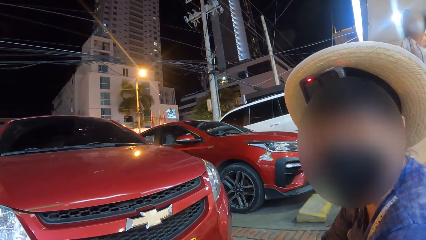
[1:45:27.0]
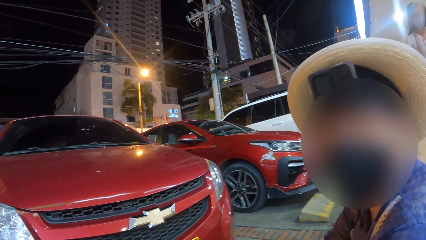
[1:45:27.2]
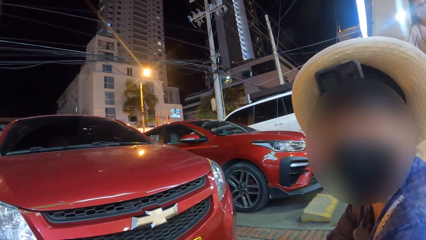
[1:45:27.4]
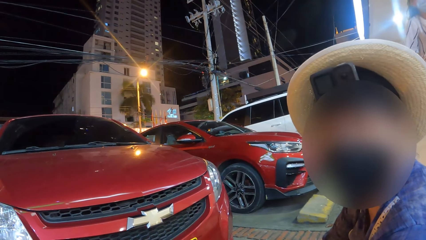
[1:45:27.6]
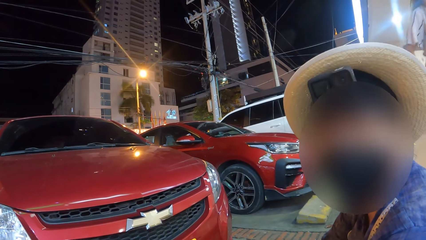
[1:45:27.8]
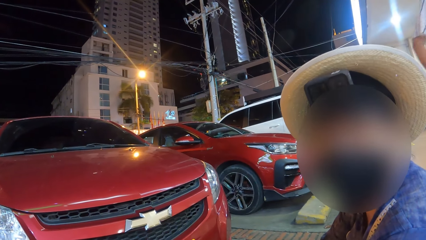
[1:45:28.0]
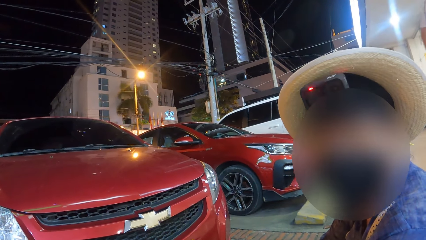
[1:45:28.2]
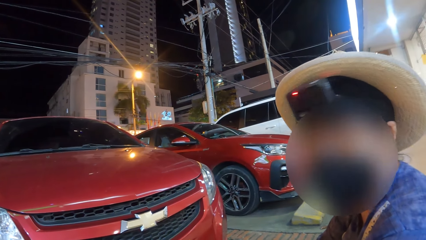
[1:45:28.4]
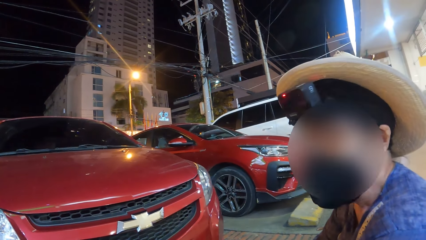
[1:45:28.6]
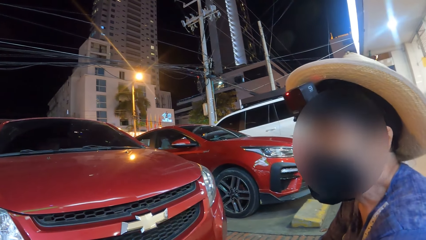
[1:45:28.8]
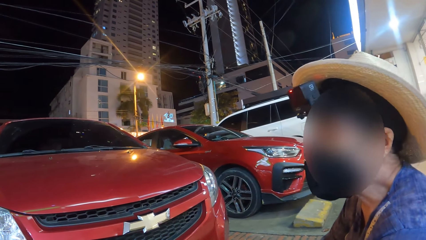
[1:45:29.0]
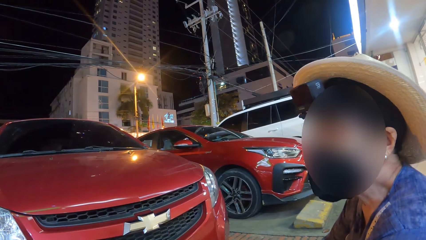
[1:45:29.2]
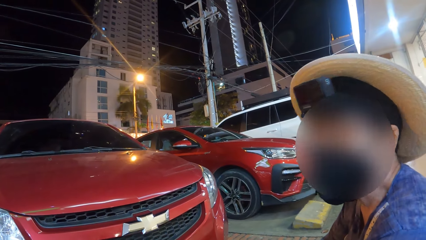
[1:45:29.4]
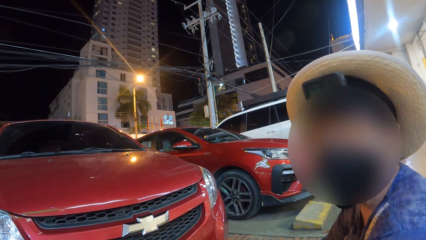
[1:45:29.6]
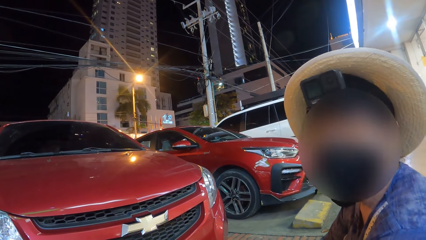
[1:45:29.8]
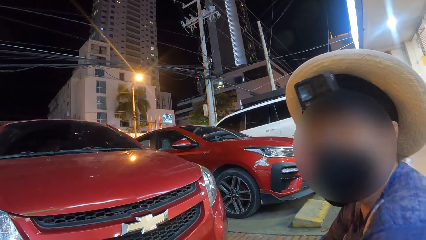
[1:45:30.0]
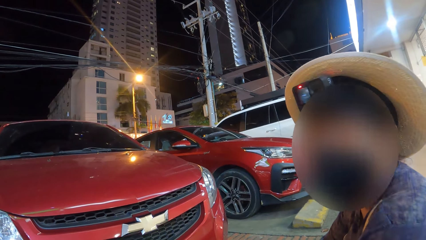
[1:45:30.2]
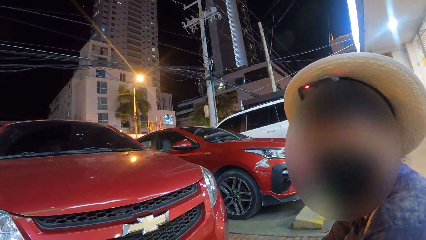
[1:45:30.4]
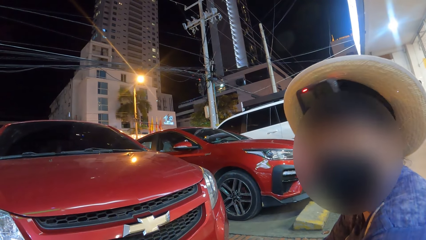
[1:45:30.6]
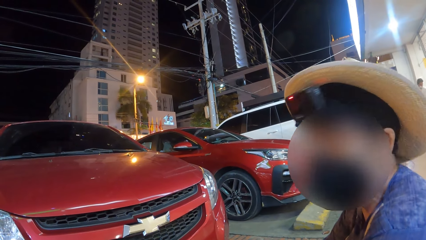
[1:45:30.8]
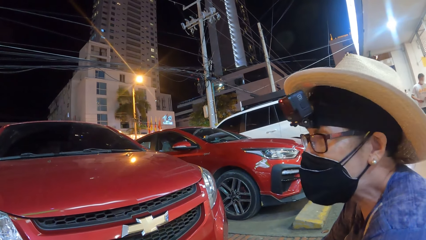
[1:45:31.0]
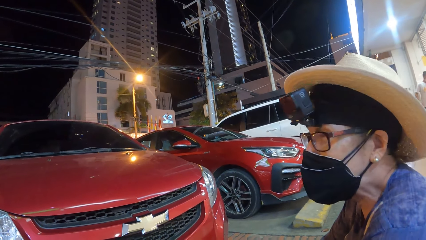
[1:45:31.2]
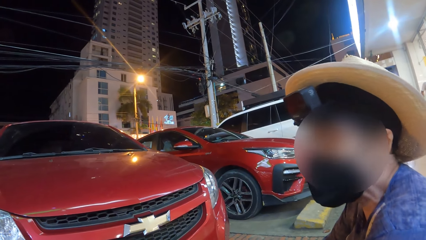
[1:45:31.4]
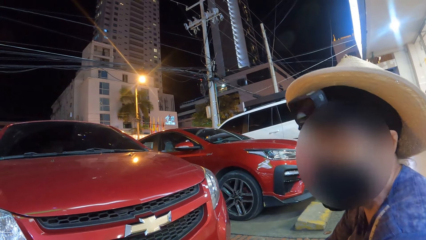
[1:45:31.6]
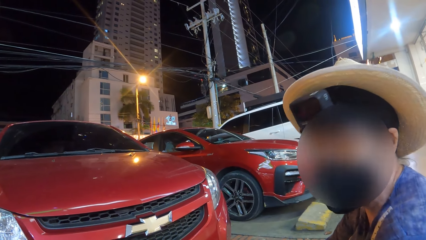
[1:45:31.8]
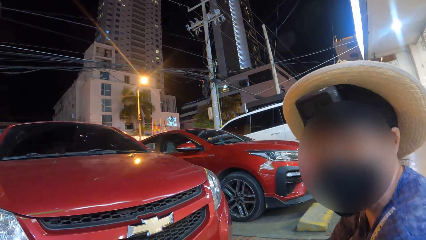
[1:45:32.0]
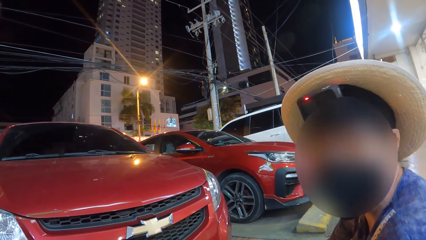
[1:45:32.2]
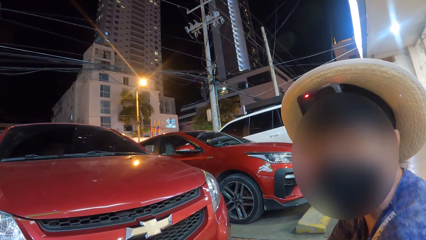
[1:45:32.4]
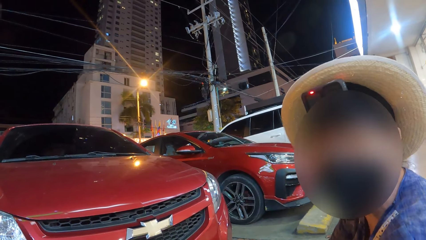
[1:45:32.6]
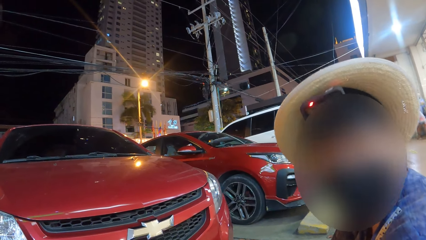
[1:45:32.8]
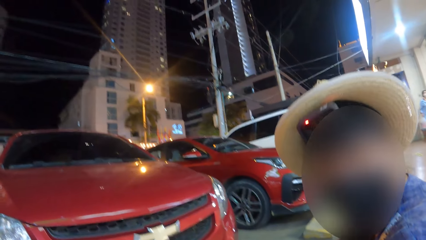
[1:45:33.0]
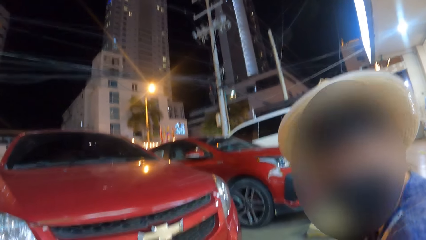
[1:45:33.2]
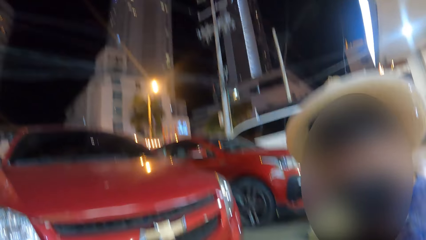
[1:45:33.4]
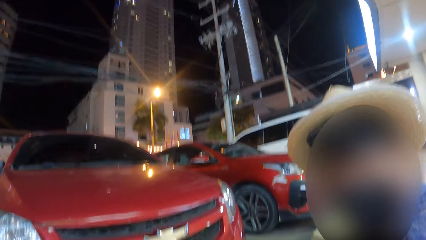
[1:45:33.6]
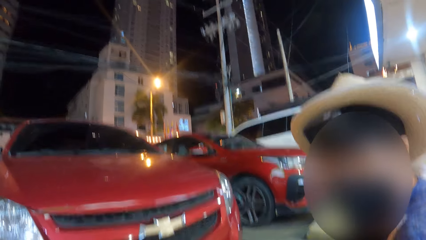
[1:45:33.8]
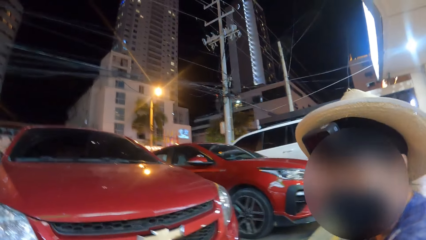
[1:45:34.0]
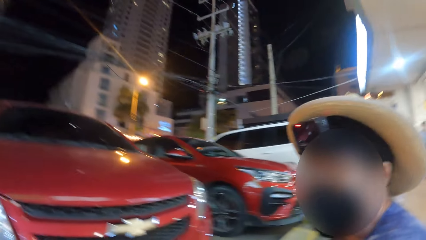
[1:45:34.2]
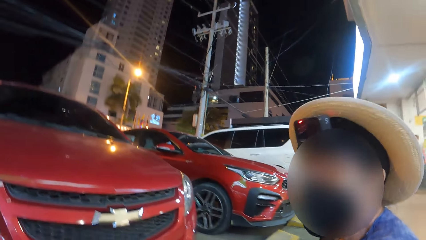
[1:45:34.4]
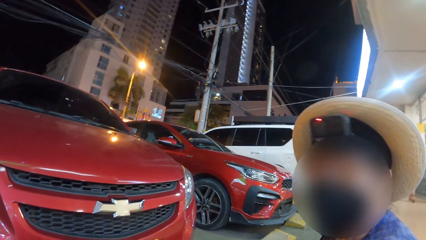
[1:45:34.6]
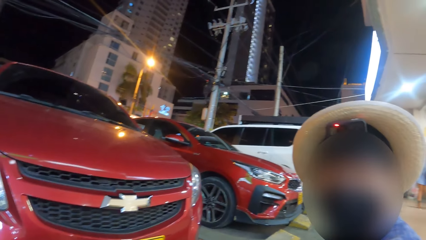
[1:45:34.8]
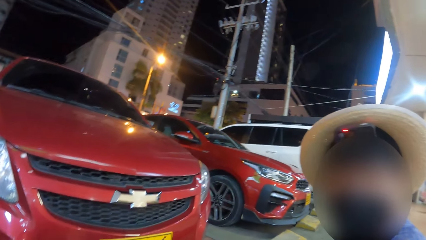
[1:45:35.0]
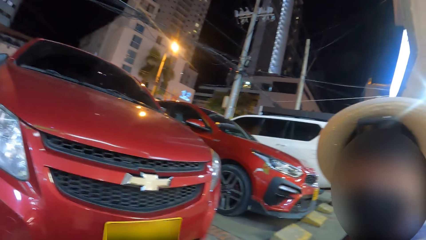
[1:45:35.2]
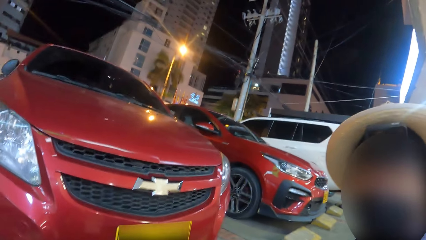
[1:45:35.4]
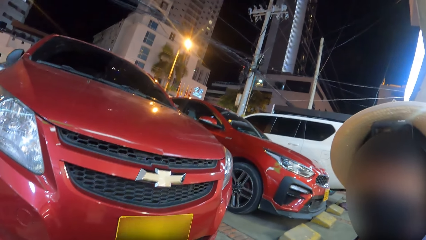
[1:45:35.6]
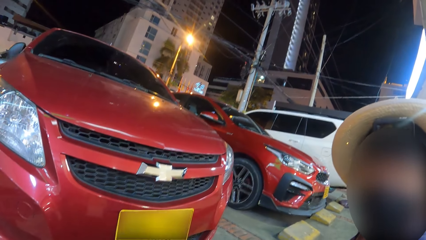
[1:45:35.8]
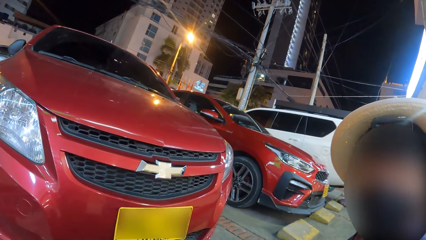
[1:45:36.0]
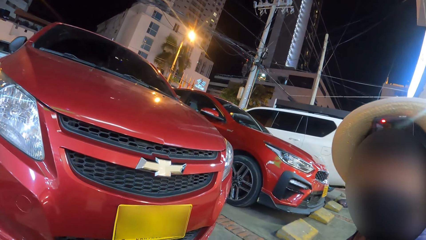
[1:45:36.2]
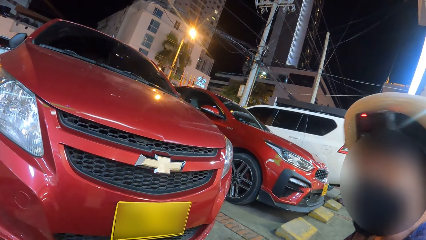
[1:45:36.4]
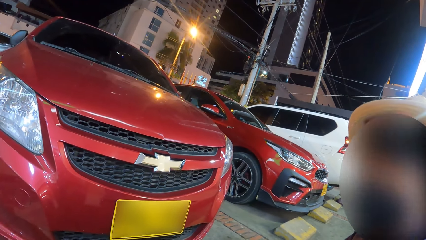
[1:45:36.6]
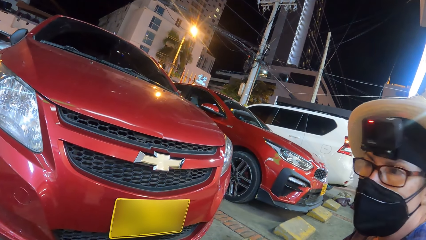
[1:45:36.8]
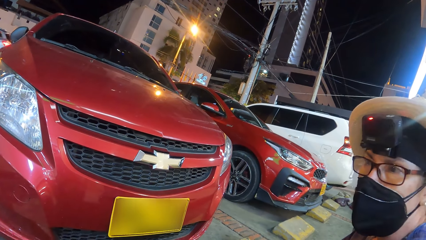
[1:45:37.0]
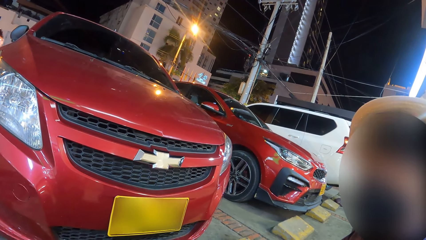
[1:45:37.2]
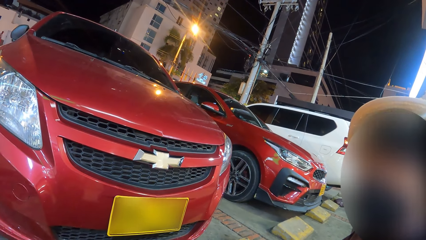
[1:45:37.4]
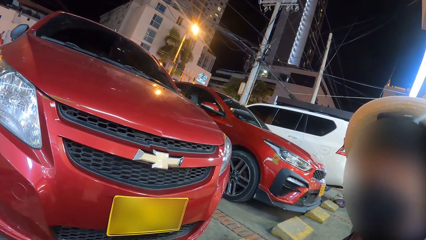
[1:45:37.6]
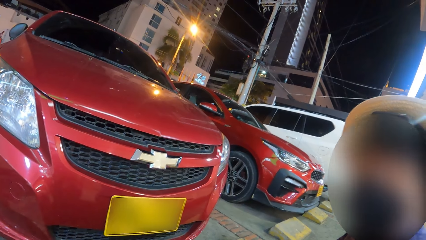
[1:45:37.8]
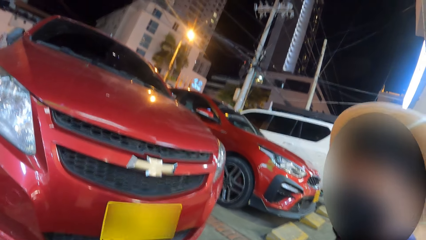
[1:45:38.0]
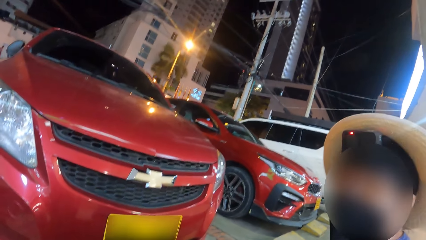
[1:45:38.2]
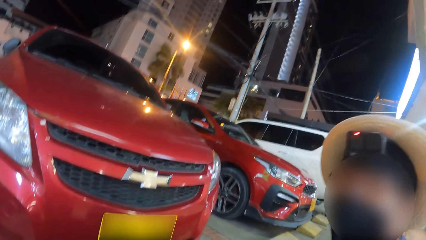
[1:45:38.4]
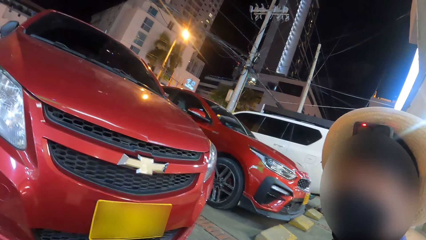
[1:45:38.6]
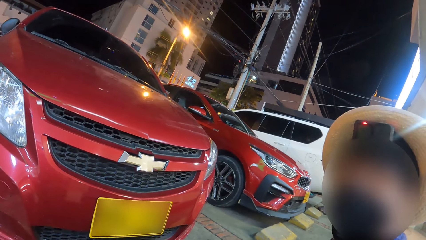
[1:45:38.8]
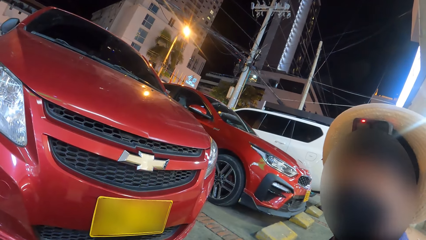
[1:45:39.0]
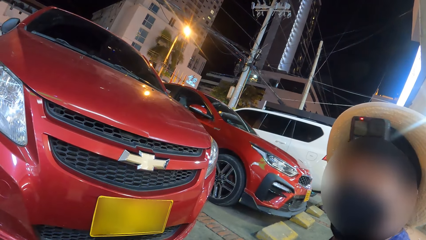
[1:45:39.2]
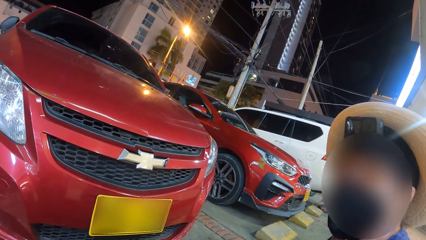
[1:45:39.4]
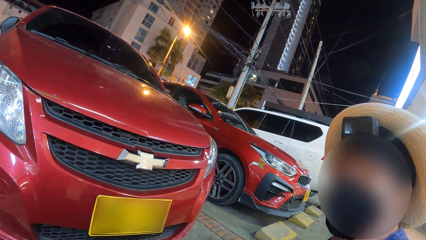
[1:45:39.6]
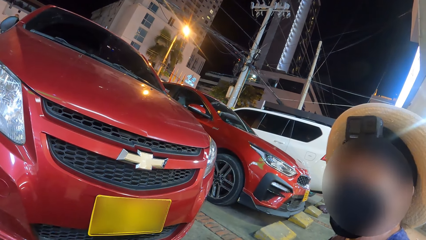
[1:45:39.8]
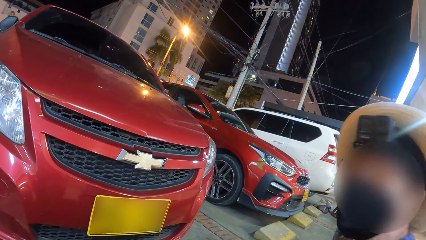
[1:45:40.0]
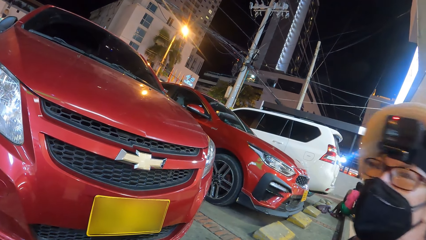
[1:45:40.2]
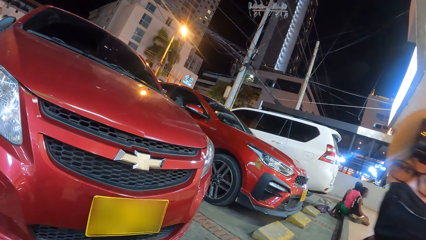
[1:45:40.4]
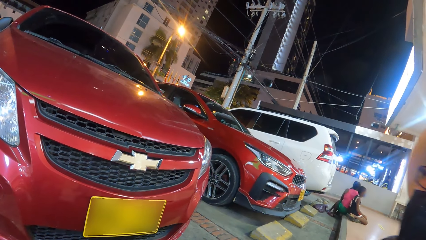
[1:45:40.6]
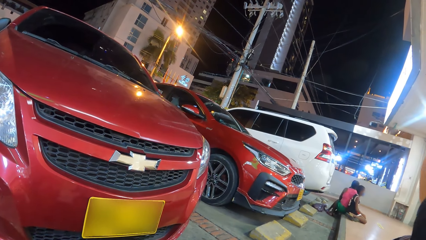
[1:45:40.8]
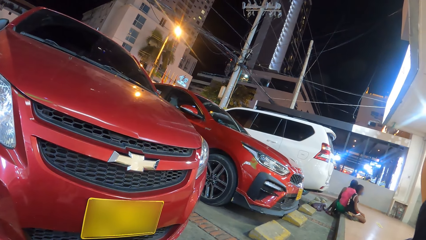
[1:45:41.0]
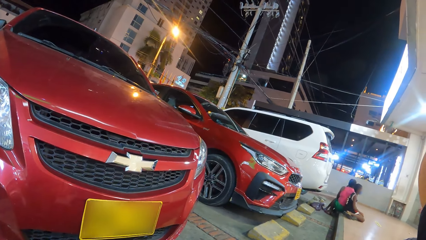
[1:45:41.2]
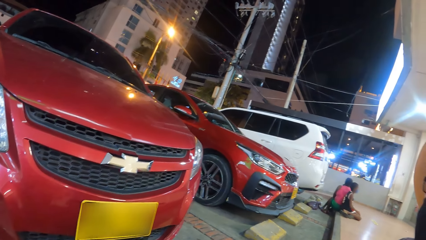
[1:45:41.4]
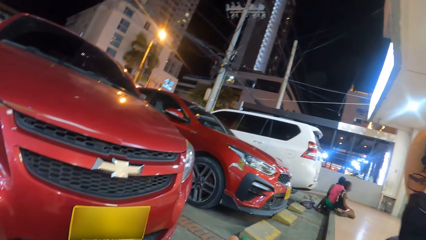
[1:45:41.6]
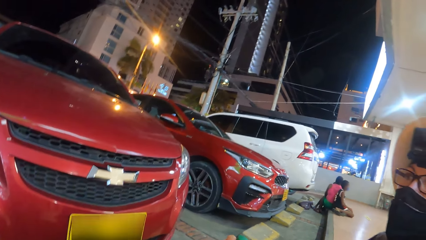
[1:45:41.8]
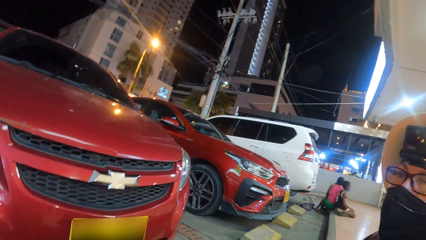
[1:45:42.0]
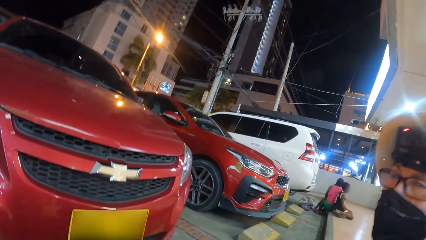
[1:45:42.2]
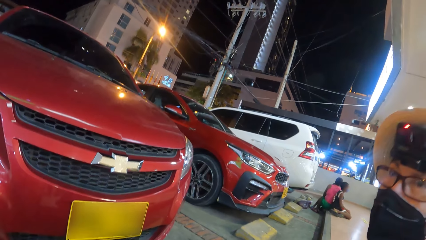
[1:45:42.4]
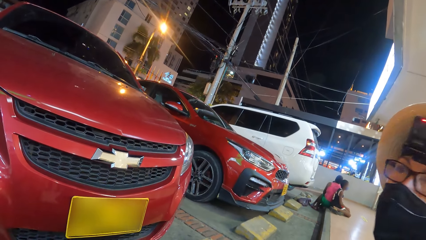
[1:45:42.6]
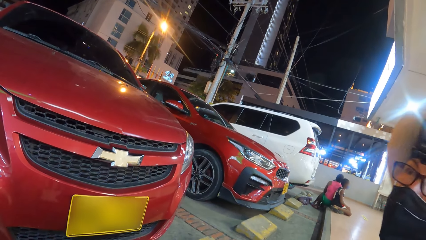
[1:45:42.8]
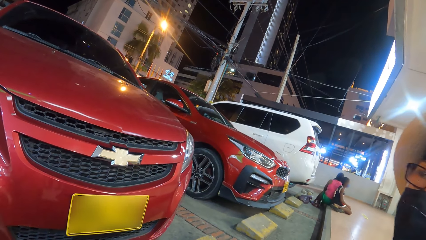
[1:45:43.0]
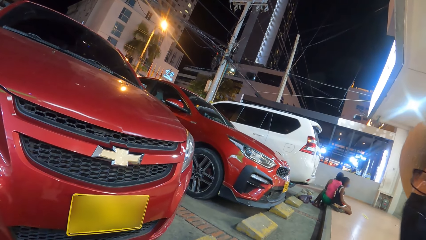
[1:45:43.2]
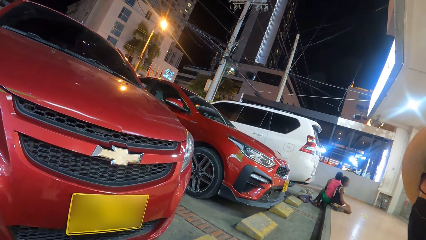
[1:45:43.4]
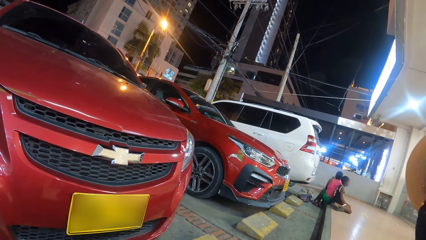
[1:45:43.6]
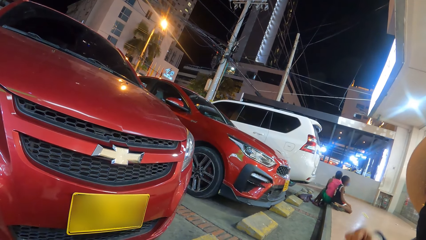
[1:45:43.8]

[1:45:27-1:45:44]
A person looks around a city. The person shakes his head.
